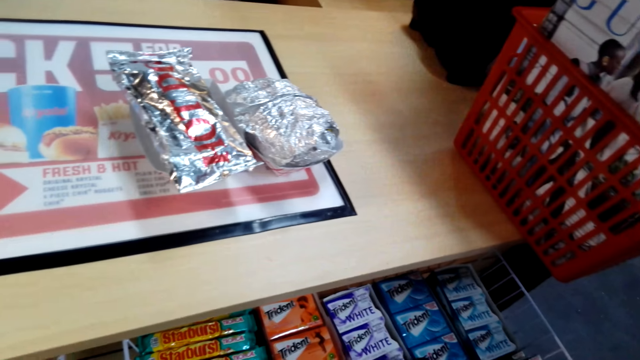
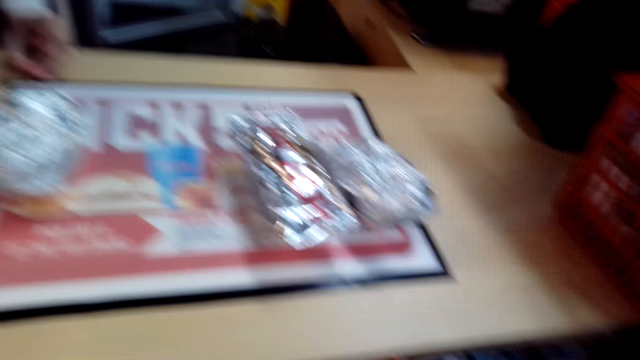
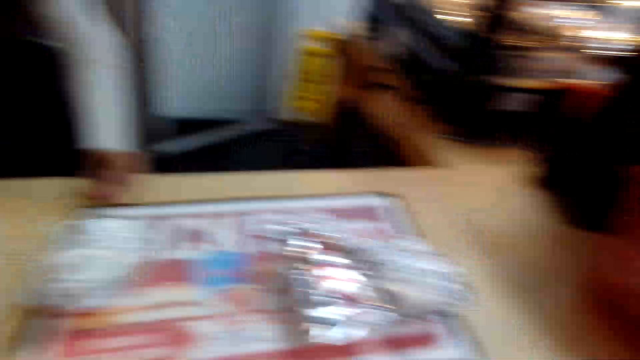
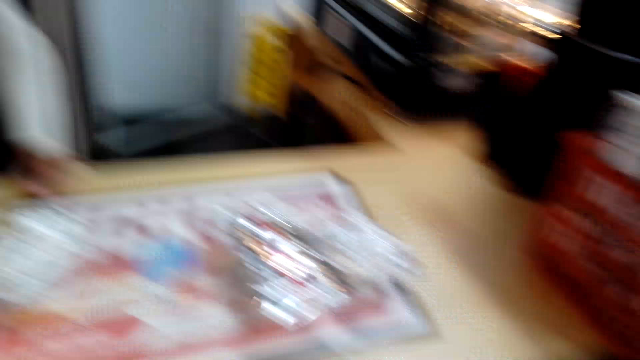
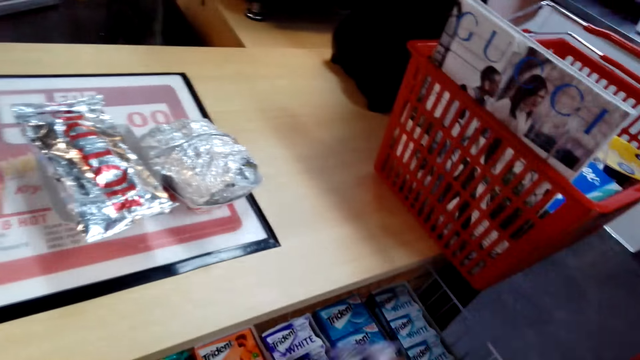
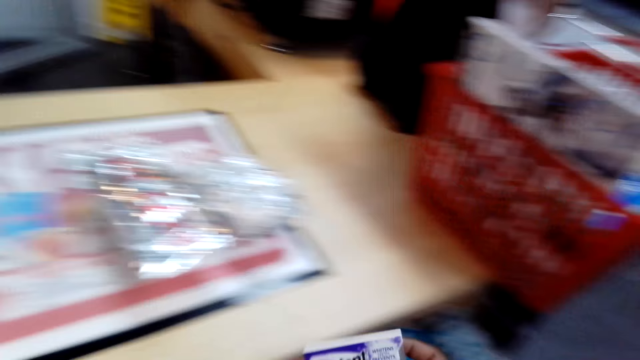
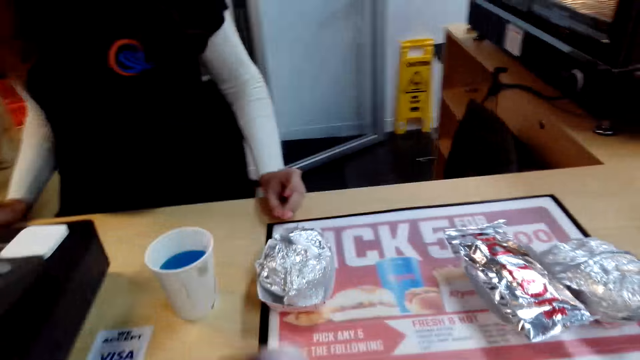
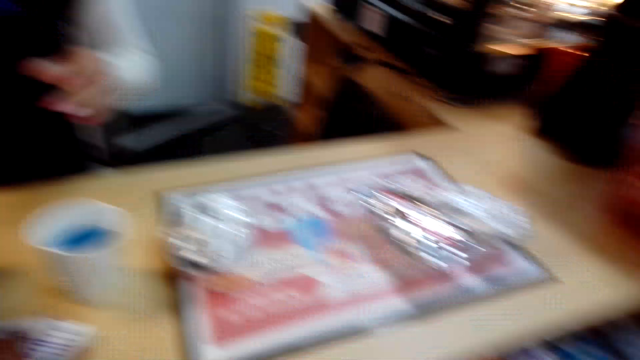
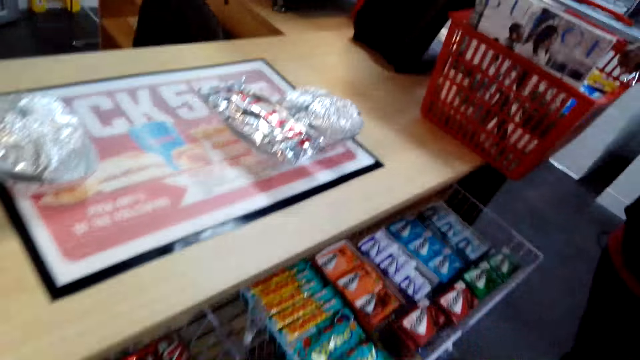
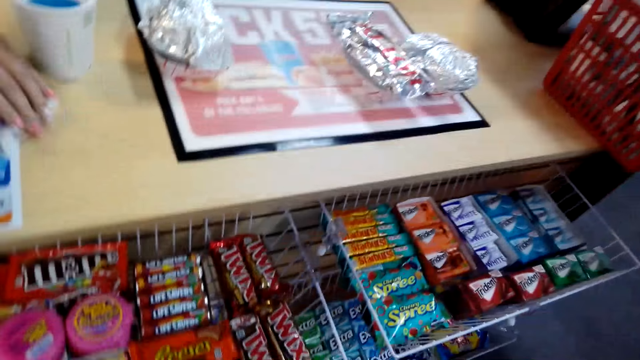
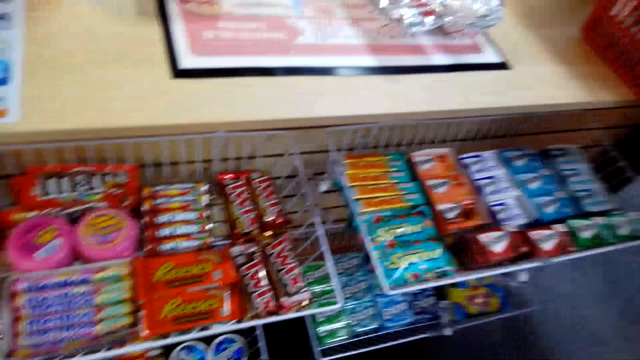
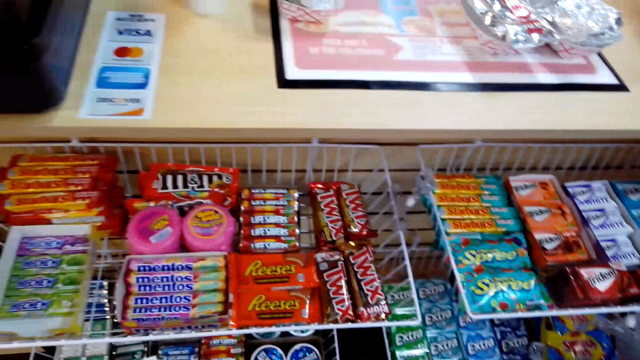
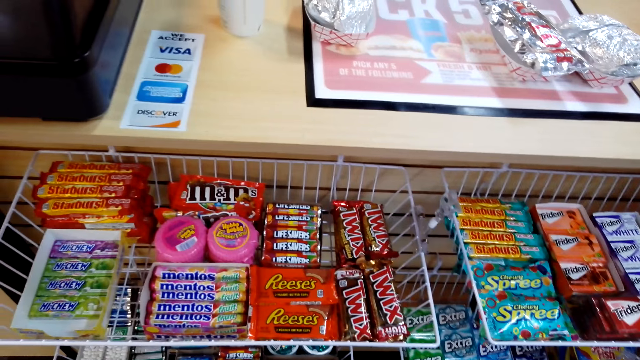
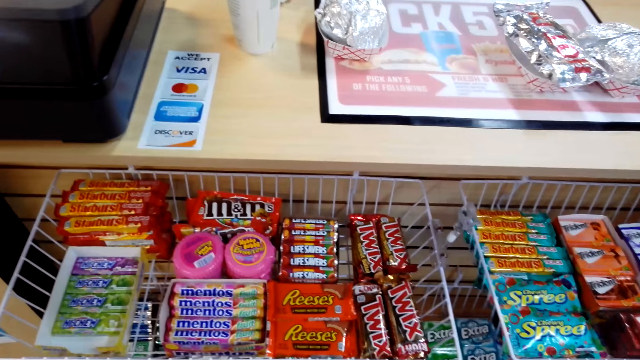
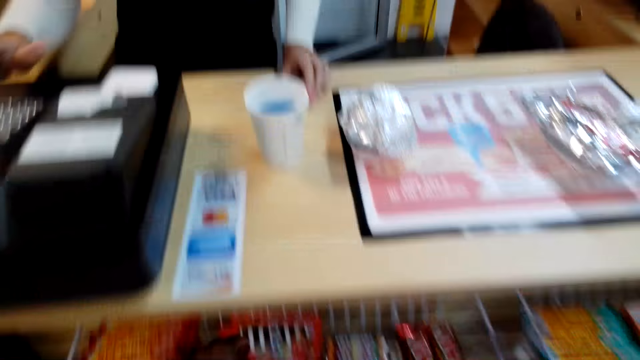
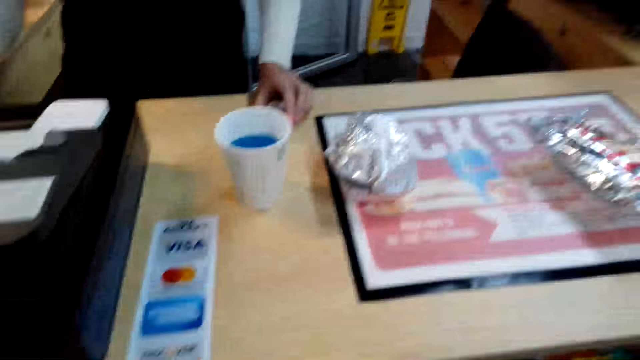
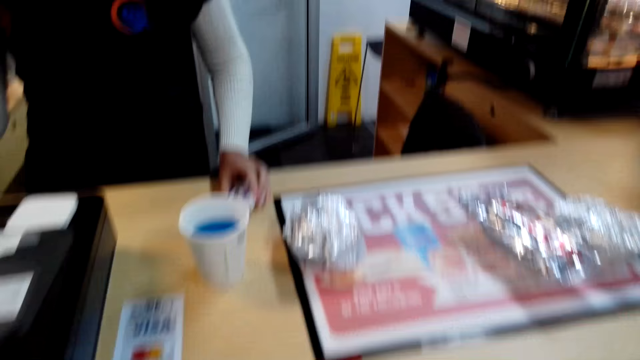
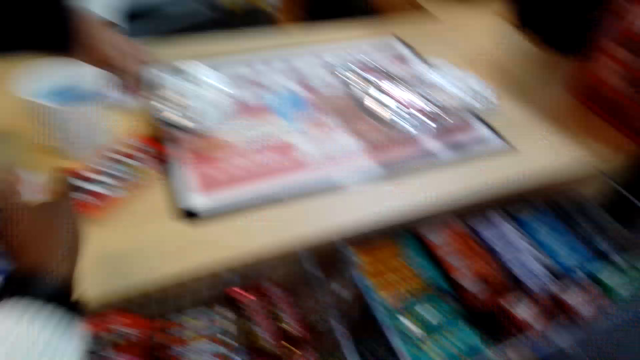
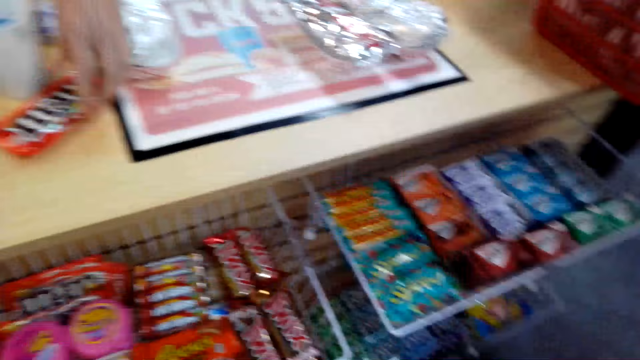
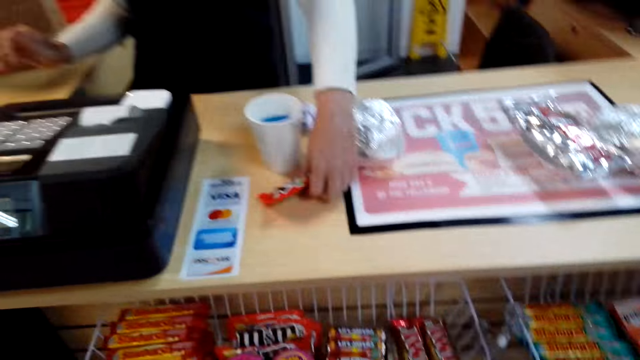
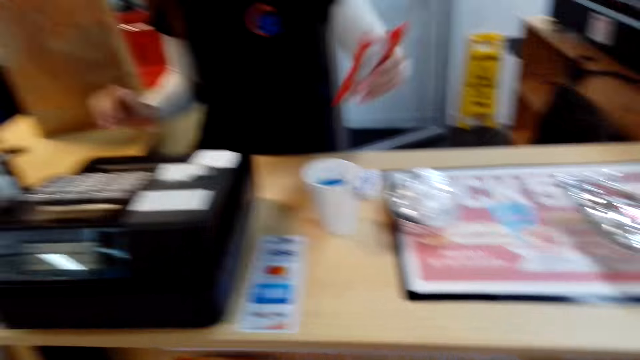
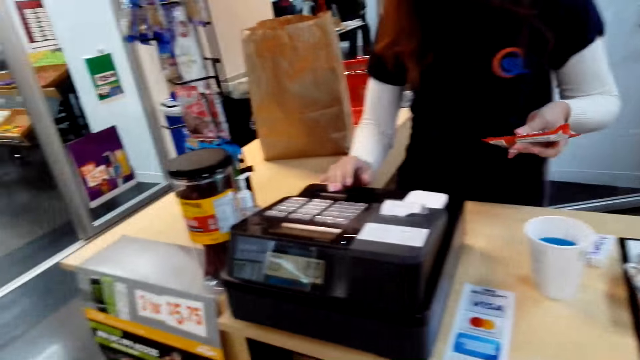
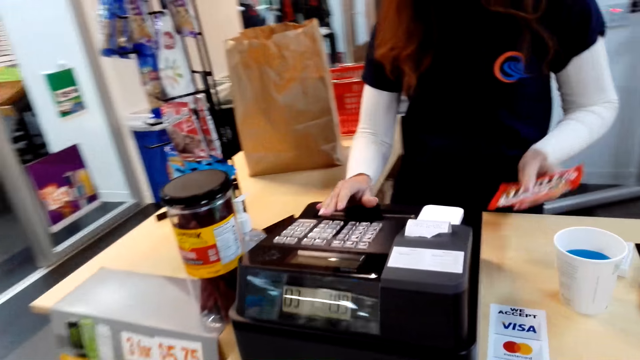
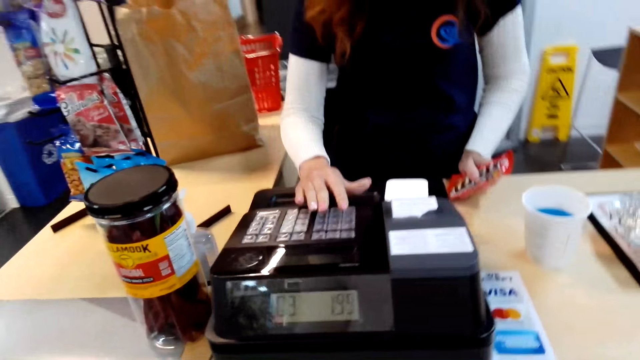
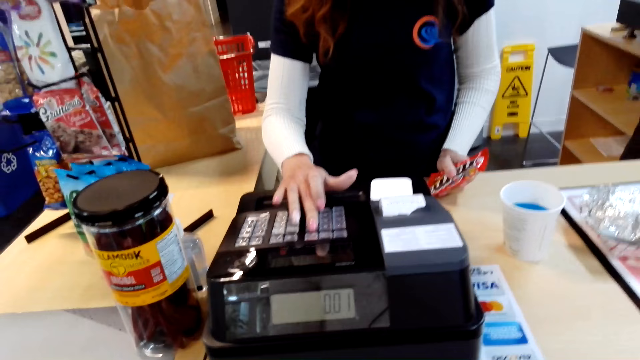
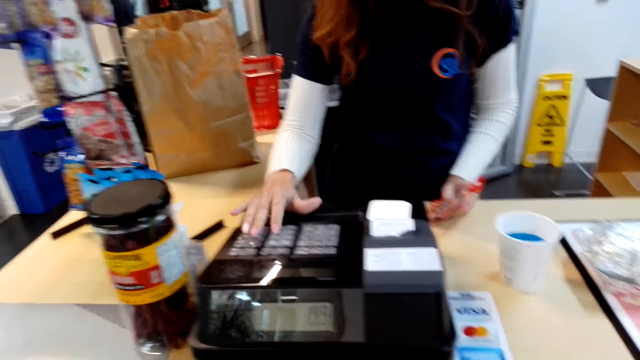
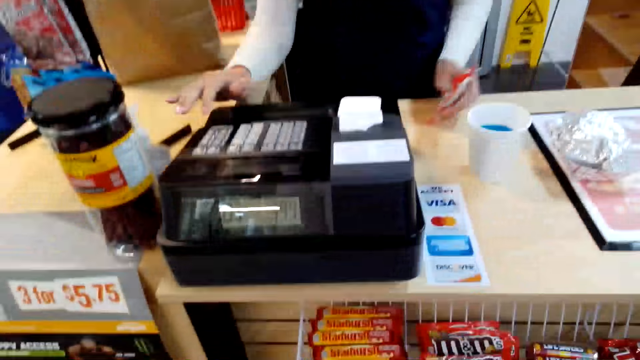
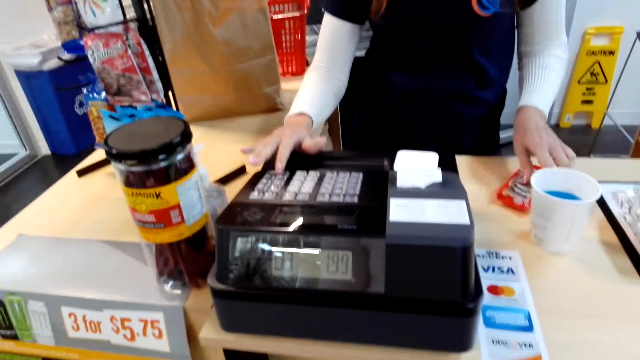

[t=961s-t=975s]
The camera wearer picks chewing gum. They look at the shelf. They put the chewing gum on the table. A cashier picks a snack and presses a cash register.

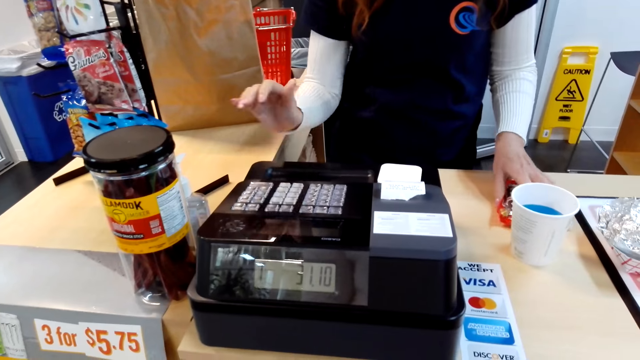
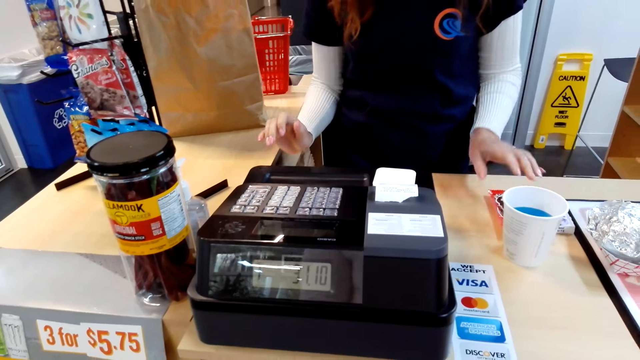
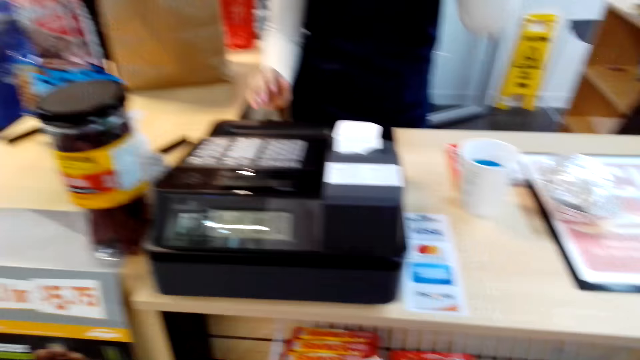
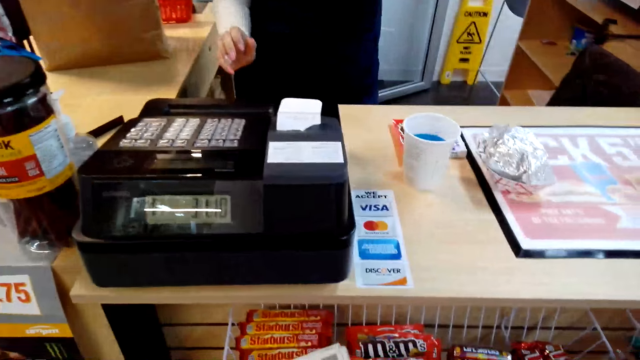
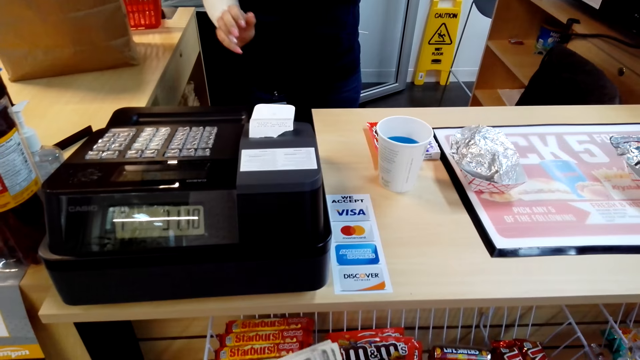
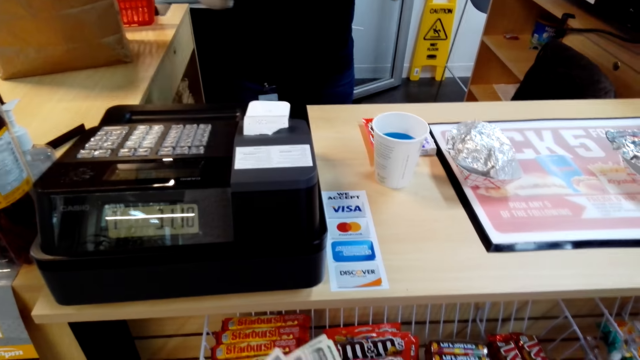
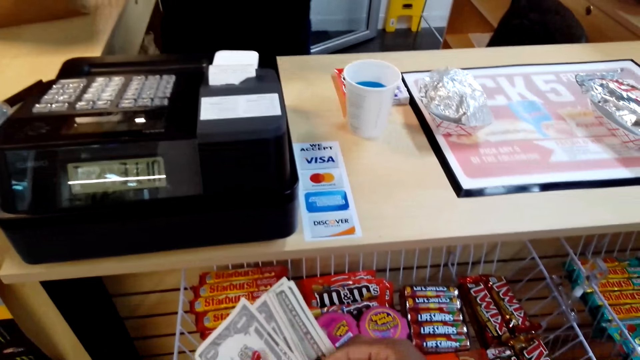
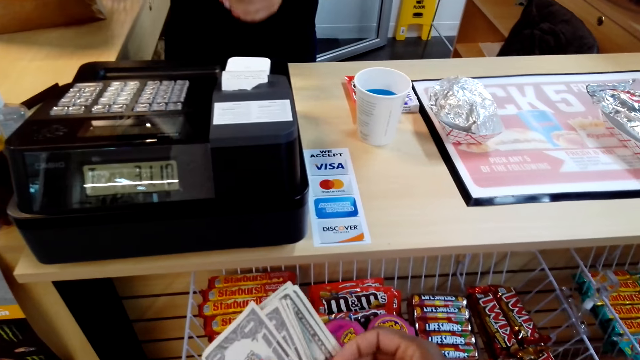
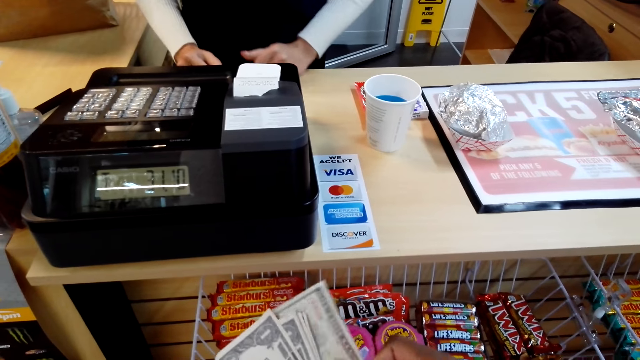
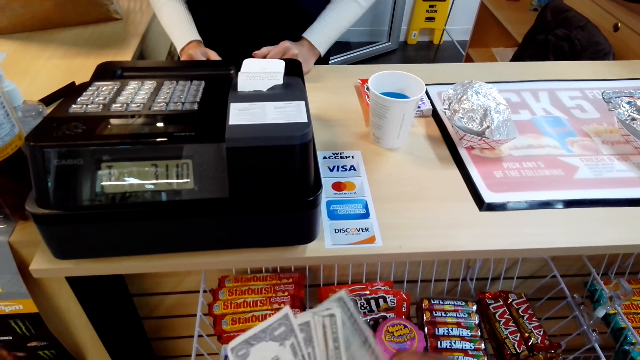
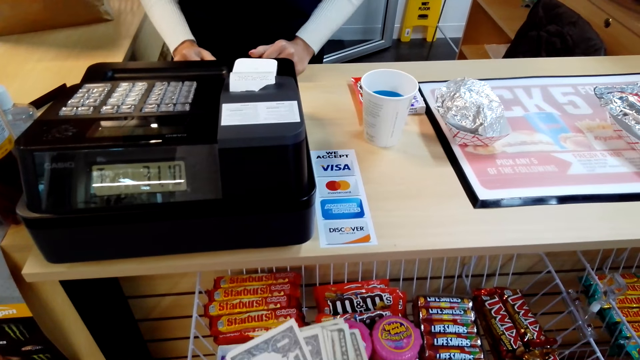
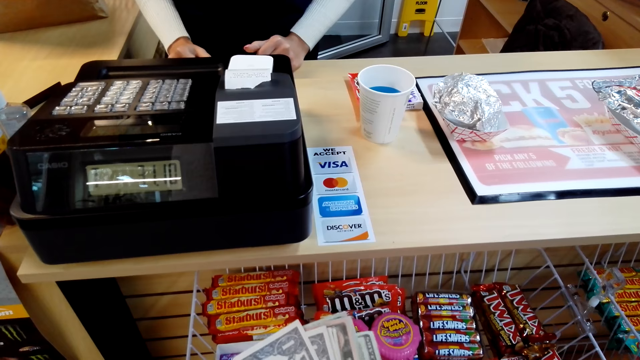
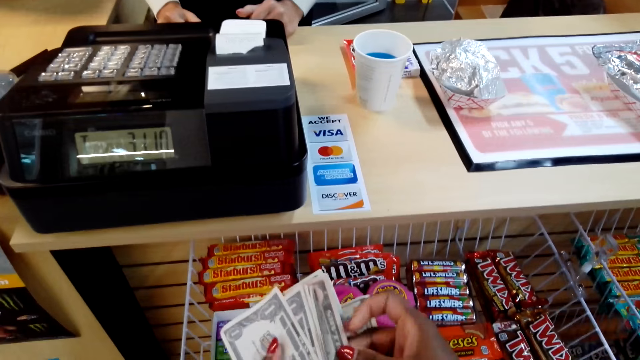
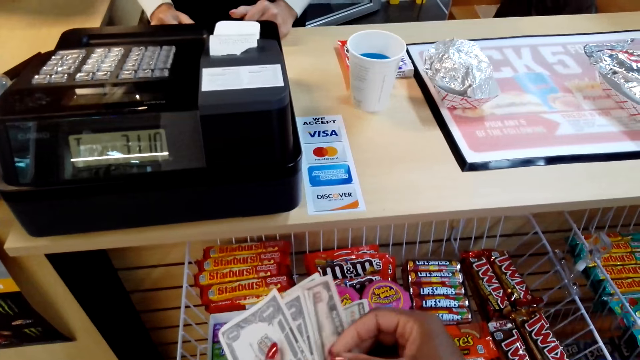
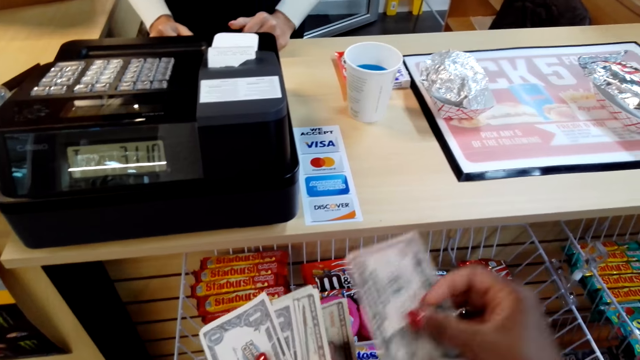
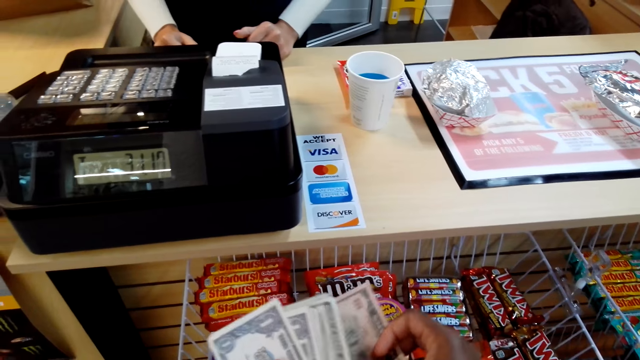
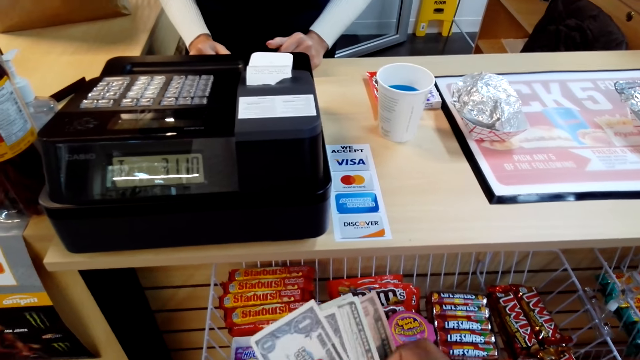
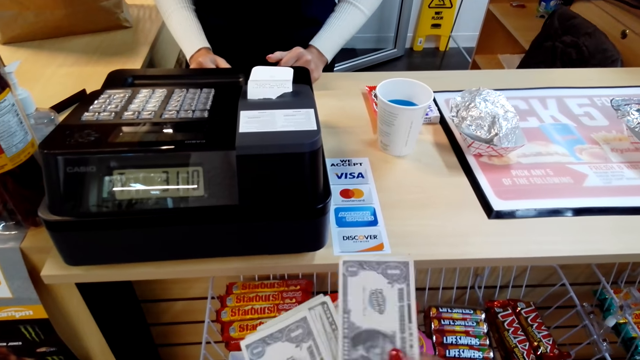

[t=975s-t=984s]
A cashier puts a snack on the counter. The camera wearer dialogues to the cashier. They count money.
